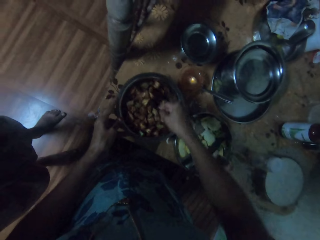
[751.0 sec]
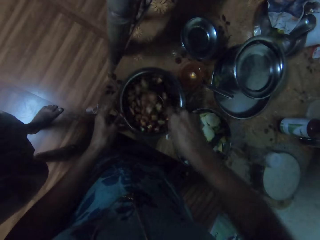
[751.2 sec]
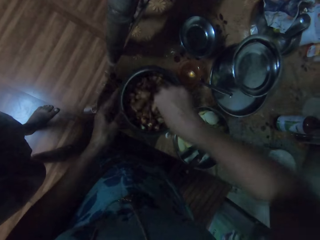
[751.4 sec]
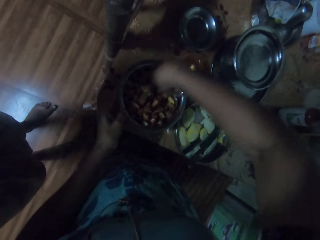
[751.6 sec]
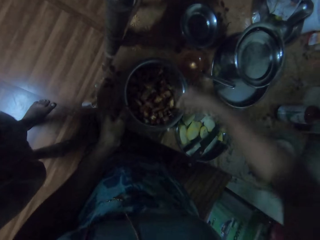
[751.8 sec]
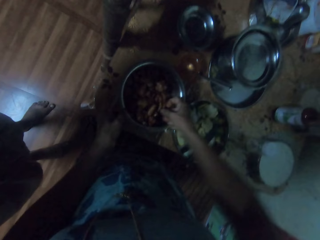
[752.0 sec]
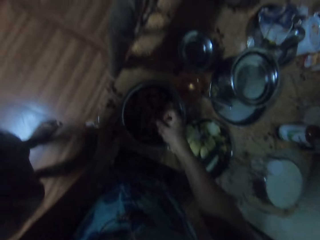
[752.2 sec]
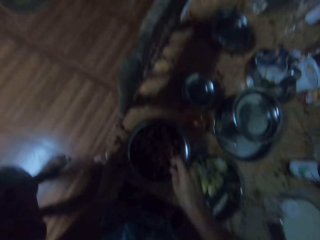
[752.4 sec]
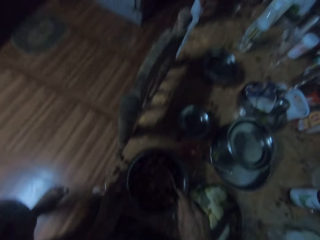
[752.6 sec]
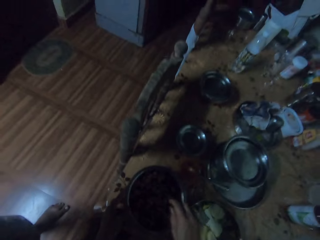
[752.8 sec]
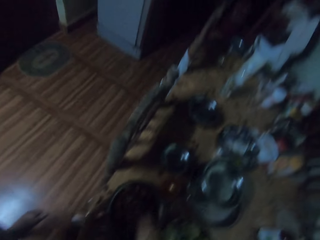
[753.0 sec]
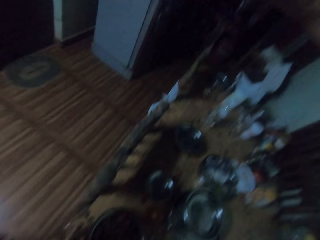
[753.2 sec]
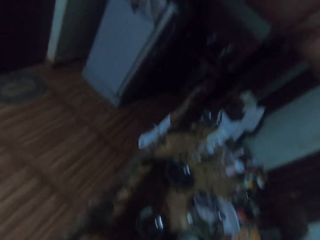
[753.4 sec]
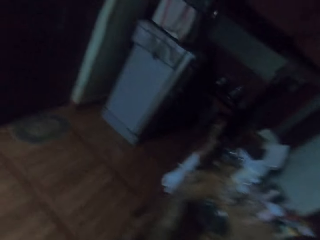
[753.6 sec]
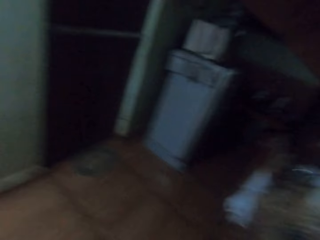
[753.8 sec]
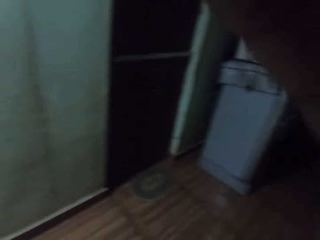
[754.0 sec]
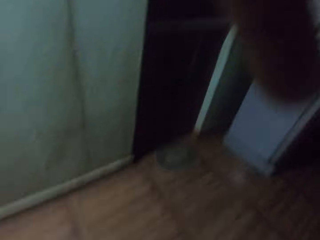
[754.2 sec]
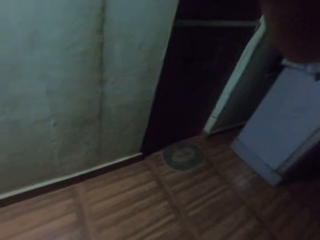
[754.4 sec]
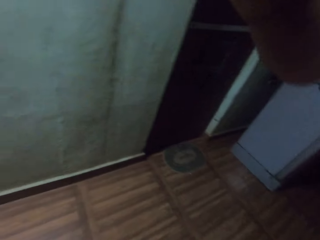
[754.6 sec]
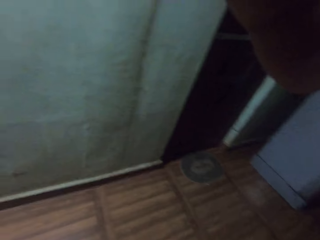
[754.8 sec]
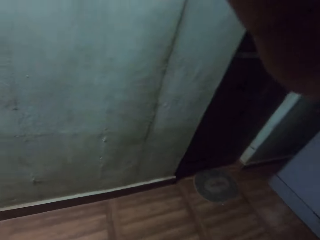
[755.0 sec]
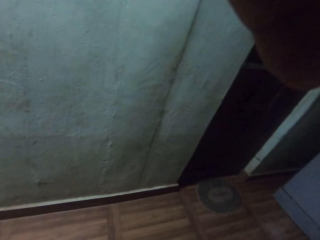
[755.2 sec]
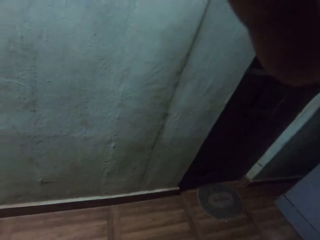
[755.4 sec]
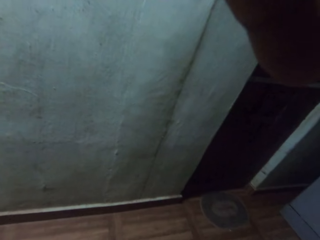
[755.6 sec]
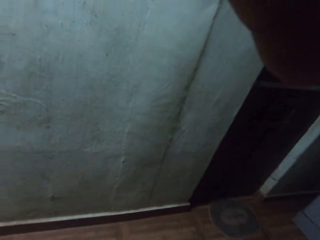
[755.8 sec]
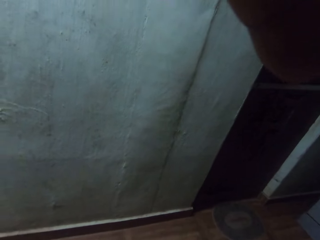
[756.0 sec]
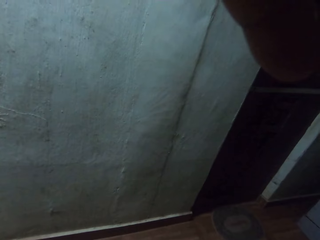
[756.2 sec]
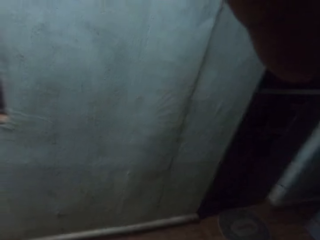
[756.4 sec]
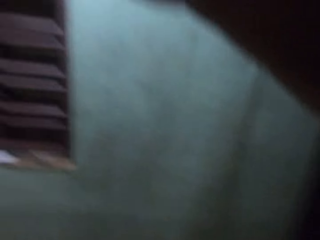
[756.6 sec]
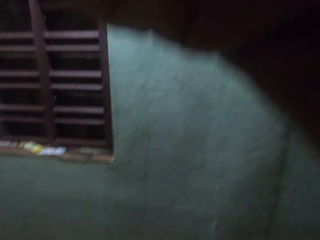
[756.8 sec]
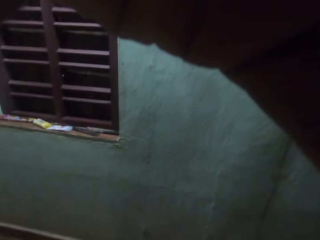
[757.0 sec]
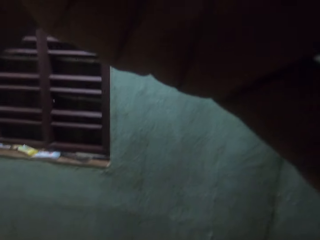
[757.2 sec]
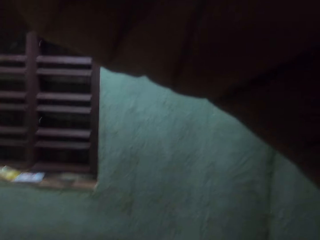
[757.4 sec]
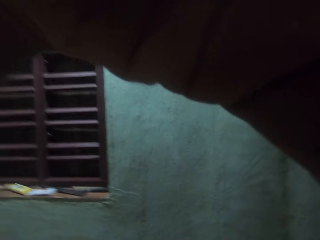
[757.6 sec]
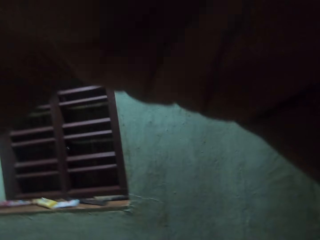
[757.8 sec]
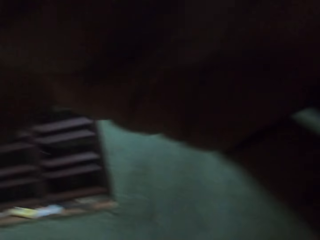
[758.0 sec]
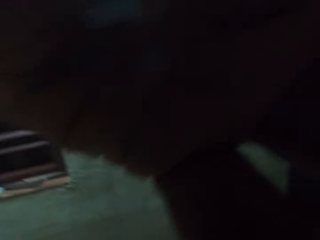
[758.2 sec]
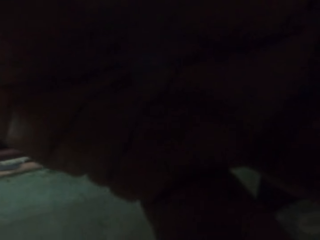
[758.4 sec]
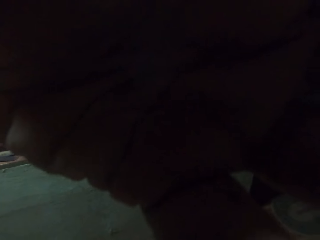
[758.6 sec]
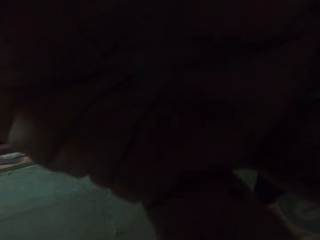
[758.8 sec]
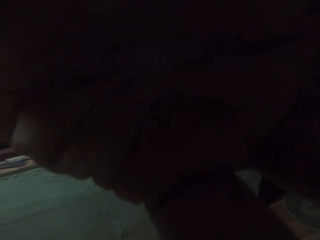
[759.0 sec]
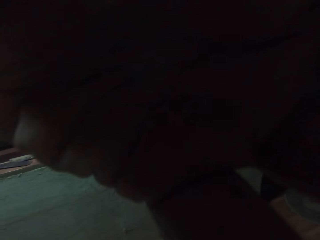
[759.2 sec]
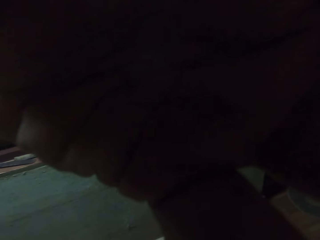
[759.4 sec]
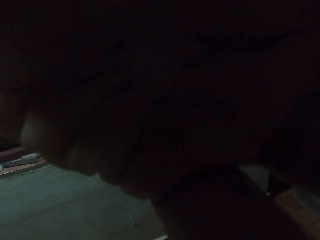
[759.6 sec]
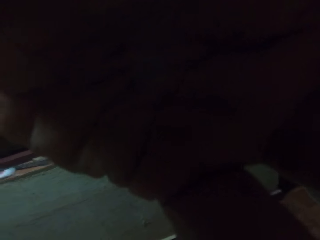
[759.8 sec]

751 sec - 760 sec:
The camera wearer looks around the house. They raise the hand.
